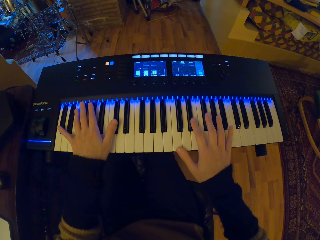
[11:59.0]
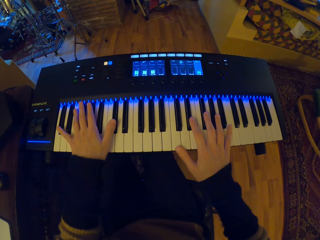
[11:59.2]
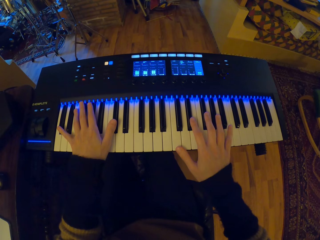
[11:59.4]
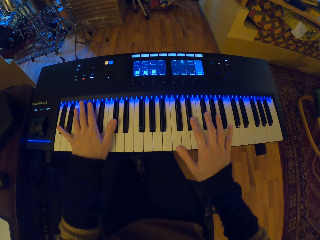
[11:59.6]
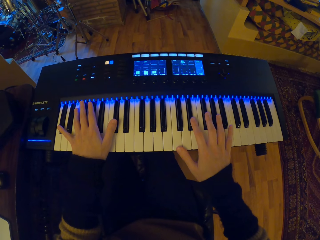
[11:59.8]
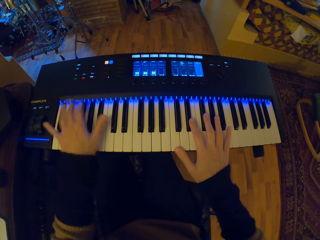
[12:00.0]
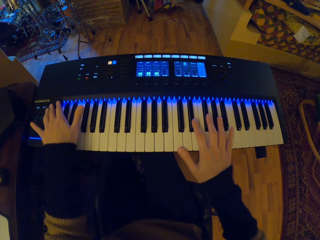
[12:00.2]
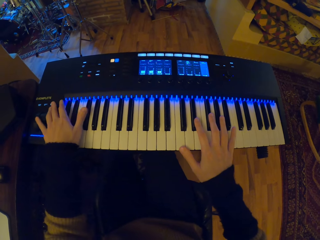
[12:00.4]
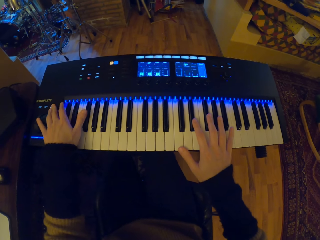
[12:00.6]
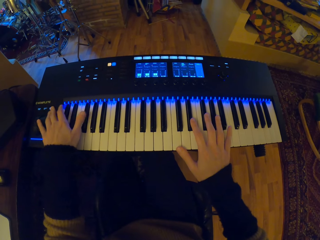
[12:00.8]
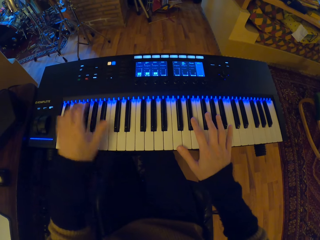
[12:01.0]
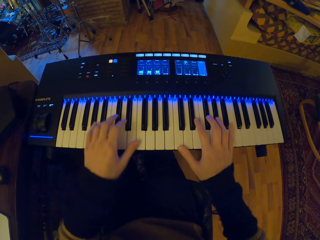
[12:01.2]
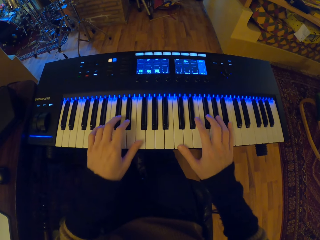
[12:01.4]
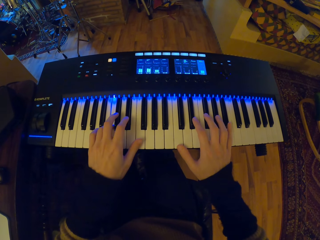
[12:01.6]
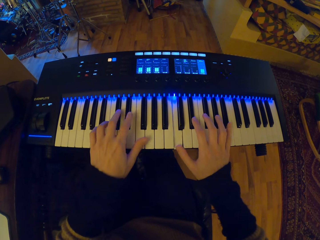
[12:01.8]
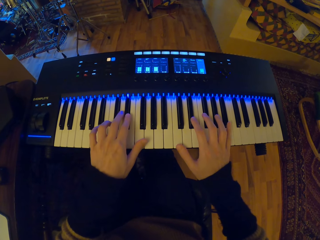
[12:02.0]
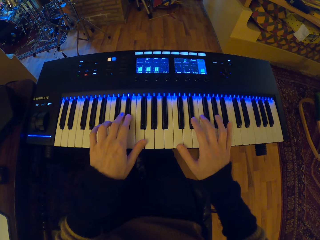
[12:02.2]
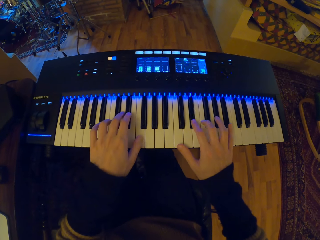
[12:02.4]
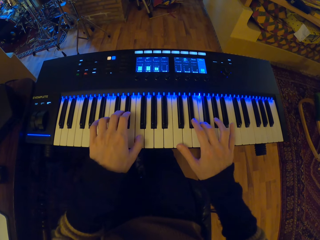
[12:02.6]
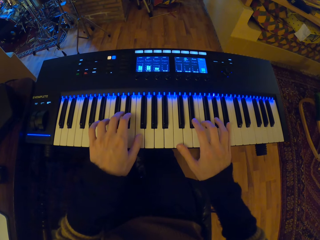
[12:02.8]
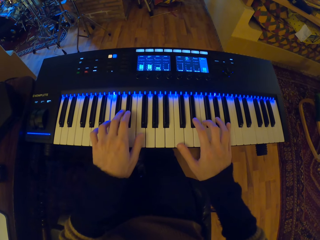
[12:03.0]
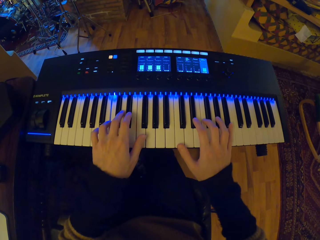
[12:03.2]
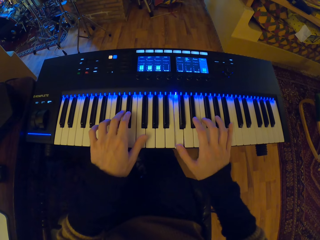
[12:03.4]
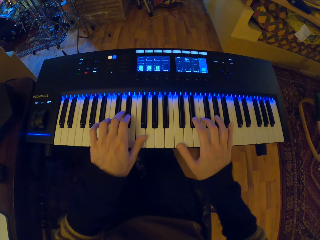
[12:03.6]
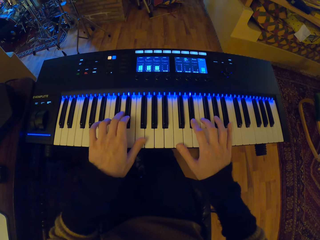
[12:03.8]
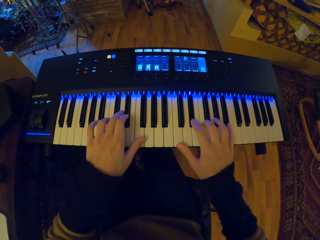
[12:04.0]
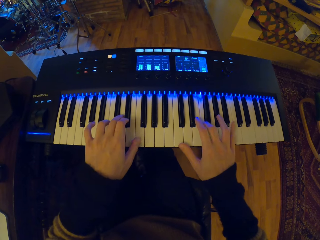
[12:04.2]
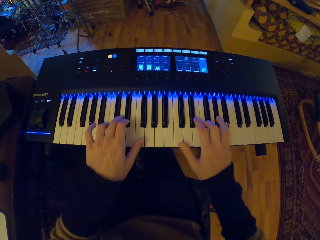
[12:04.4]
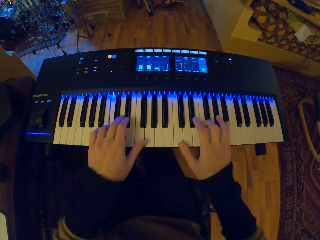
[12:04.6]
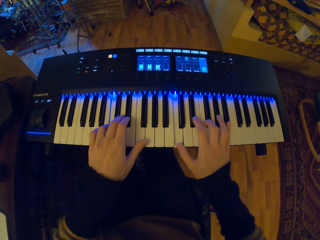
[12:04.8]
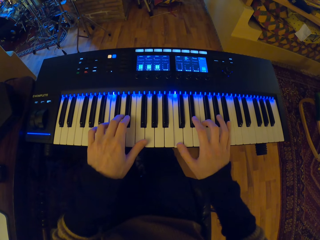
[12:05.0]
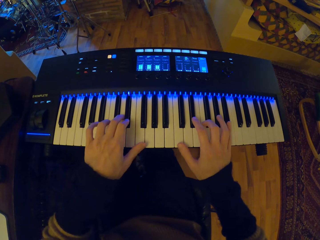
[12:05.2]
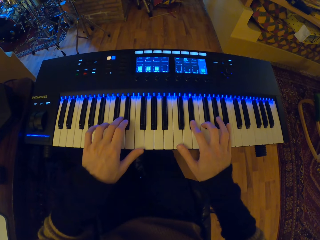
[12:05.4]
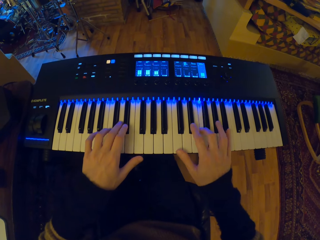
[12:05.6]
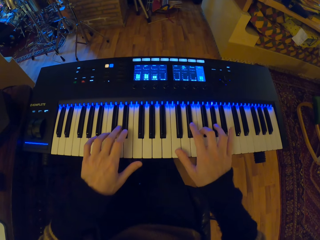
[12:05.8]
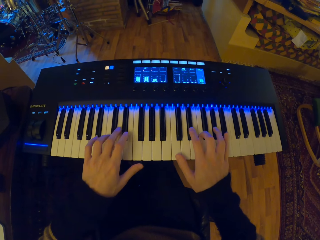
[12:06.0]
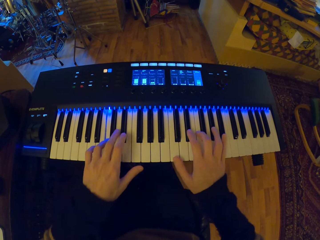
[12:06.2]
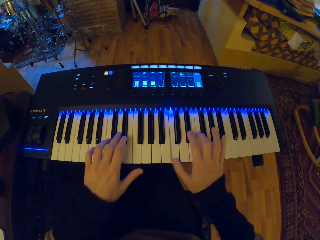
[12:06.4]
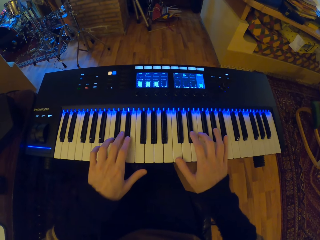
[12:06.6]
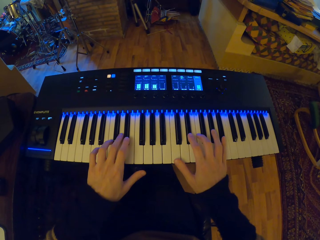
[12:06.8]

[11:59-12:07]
The camera wearer presses a button on the piano. They play the piano.

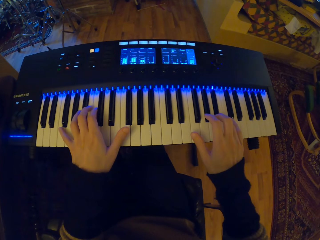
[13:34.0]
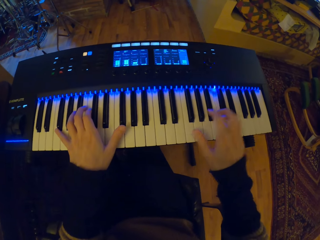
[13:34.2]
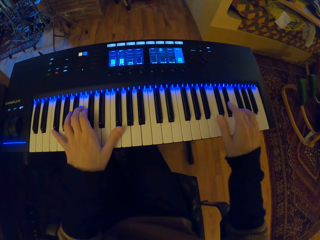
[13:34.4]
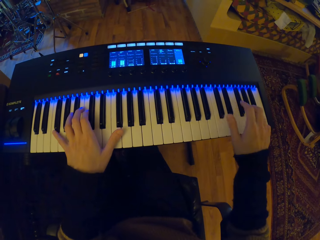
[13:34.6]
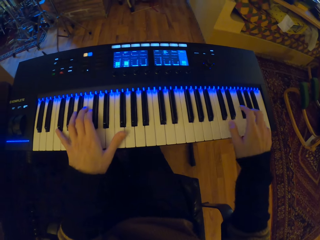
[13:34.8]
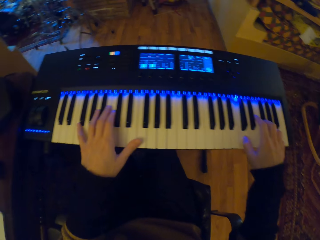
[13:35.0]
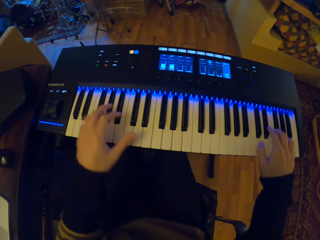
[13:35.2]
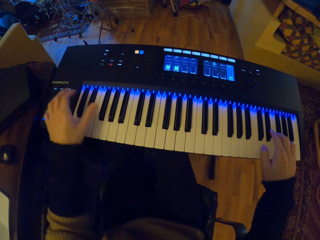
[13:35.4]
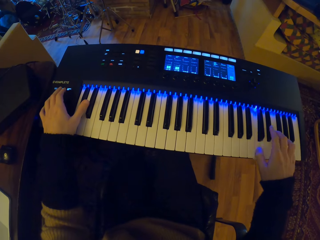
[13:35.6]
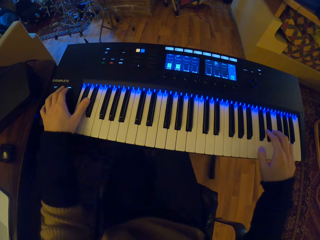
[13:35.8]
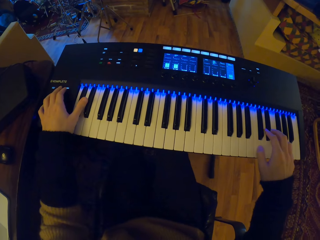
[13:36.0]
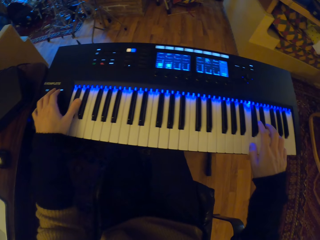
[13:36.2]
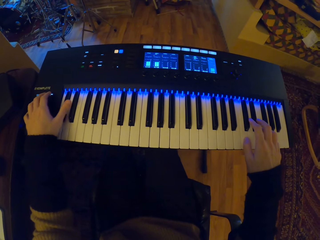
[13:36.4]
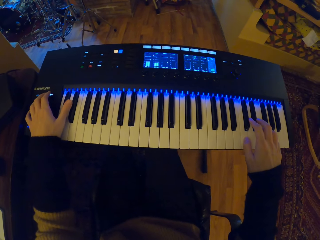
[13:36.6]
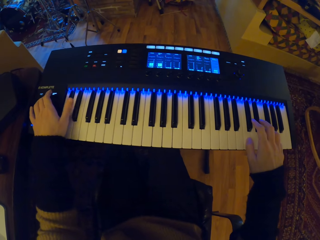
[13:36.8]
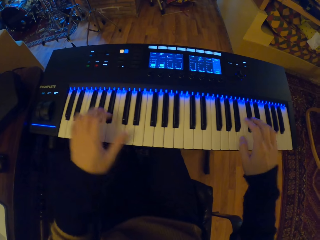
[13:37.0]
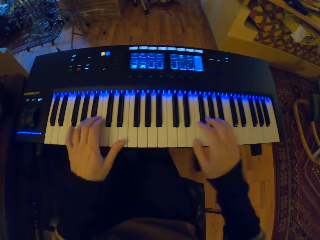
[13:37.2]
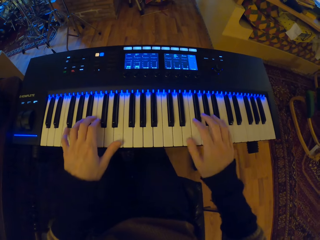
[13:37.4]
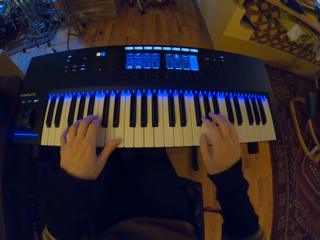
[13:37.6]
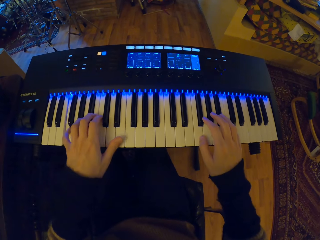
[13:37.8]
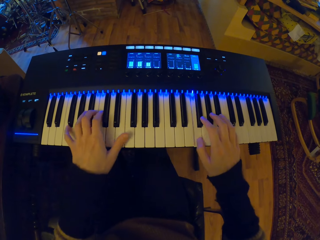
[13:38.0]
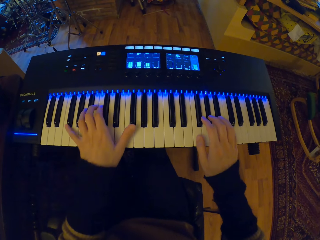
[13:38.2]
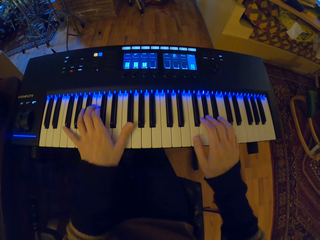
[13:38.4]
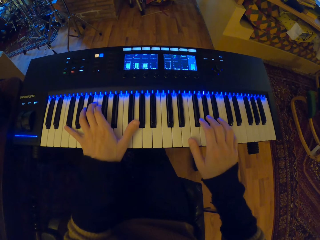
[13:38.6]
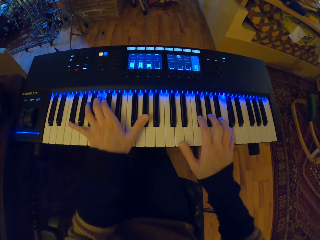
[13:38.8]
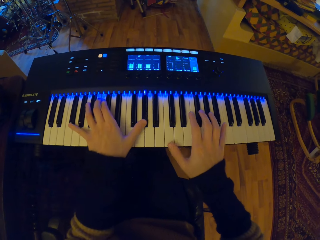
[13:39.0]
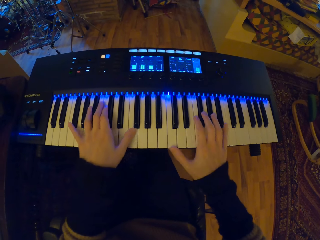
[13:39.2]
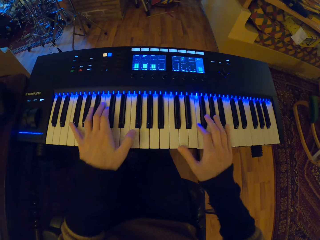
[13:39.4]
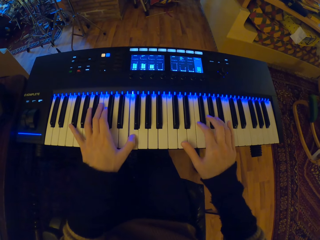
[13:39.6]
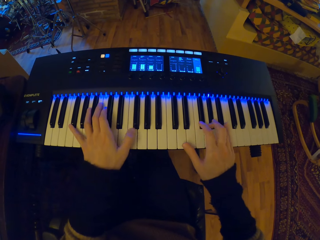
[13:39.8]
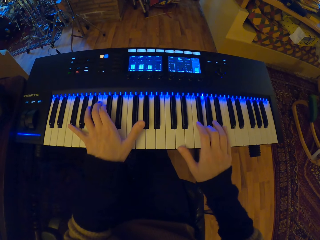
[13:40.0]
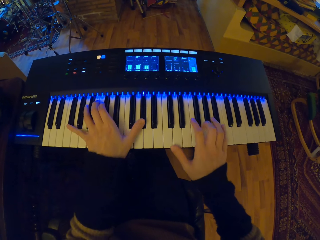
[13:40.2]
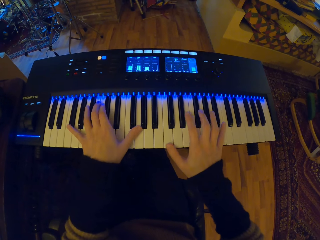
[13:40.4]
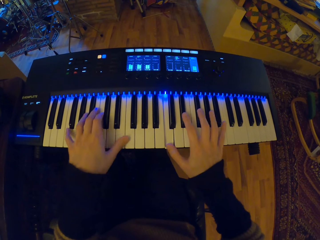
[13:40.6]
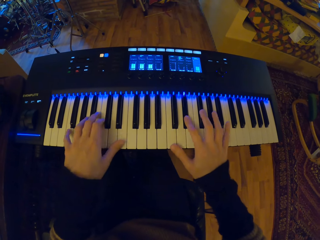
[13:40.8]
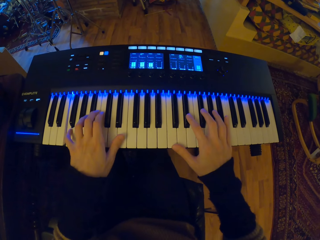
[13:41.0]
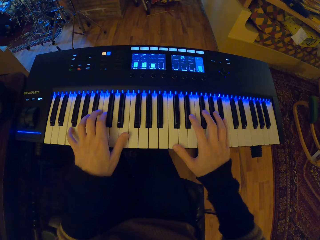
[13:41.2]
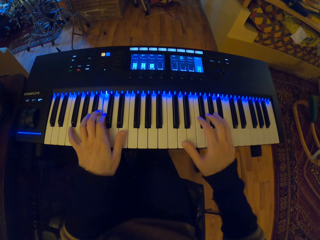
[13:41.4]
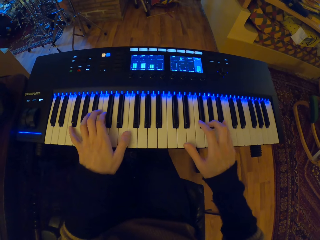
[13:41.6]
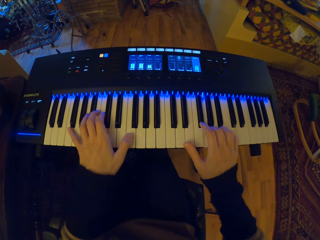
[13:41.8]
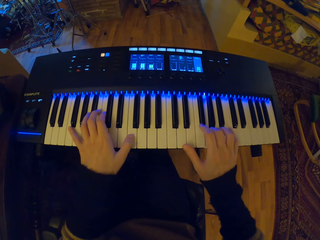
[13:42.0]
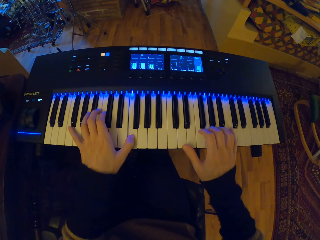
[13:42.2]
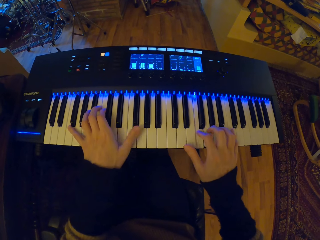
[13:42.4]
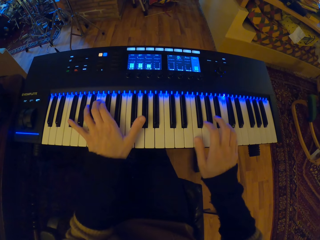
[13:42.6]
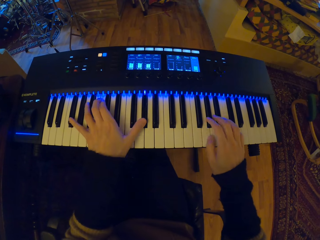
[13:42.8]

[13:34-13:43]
The camera wearer presses a button on the piano. They play the piano.
